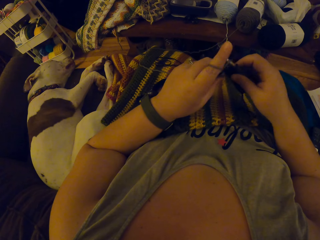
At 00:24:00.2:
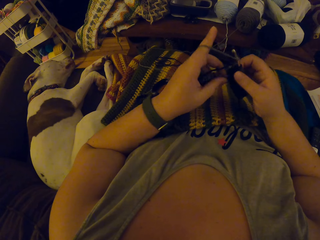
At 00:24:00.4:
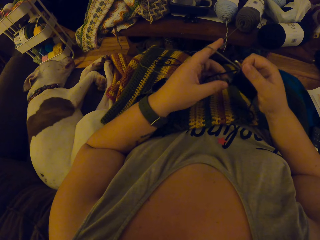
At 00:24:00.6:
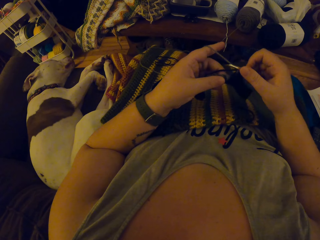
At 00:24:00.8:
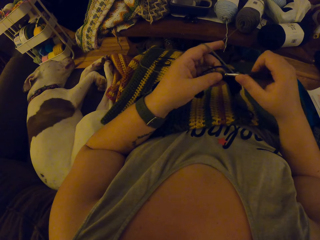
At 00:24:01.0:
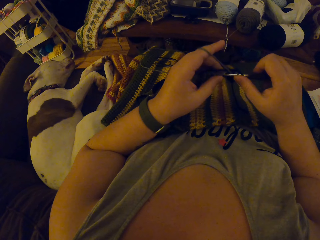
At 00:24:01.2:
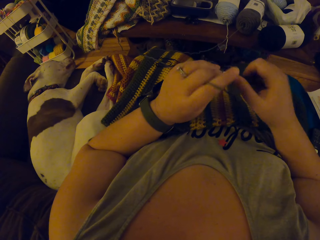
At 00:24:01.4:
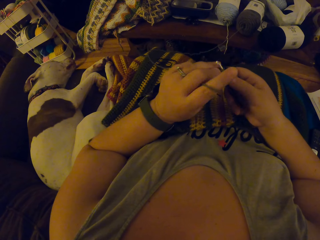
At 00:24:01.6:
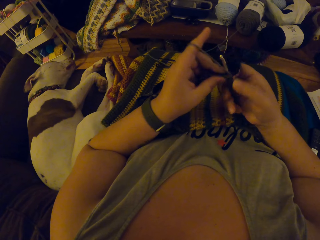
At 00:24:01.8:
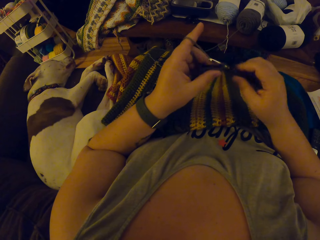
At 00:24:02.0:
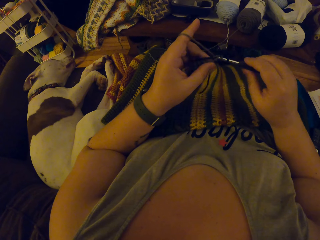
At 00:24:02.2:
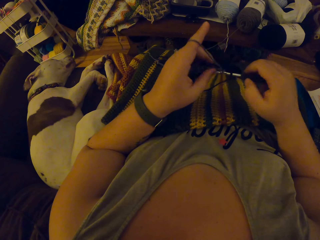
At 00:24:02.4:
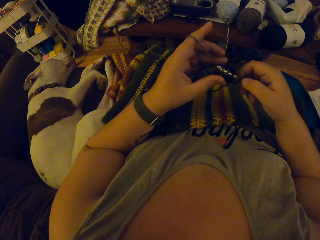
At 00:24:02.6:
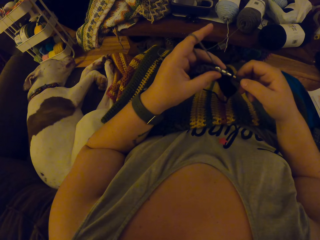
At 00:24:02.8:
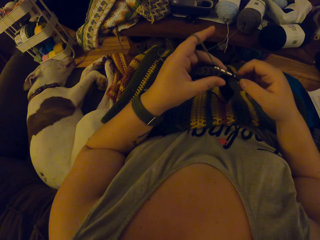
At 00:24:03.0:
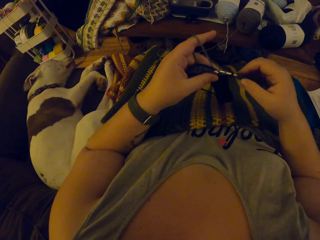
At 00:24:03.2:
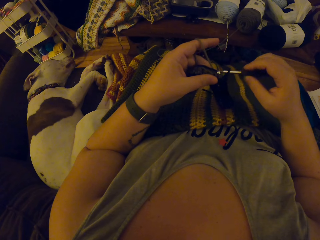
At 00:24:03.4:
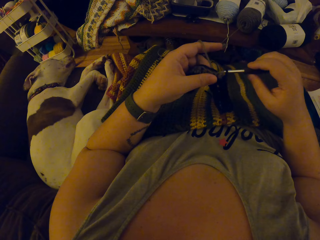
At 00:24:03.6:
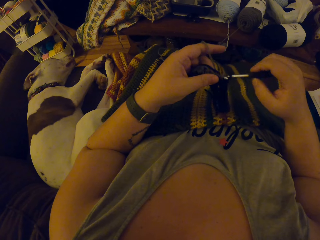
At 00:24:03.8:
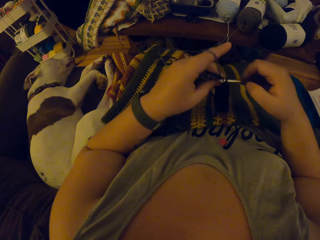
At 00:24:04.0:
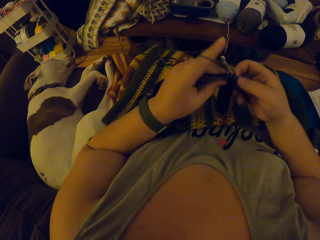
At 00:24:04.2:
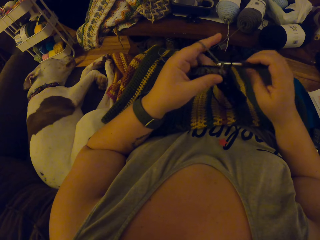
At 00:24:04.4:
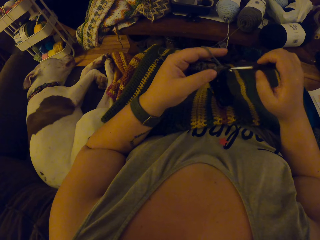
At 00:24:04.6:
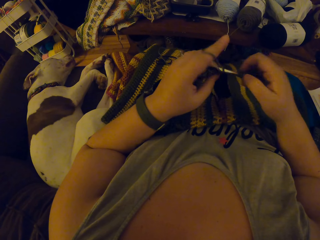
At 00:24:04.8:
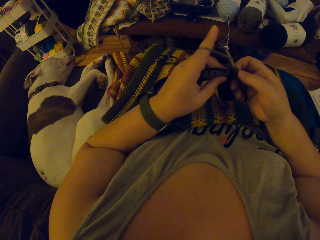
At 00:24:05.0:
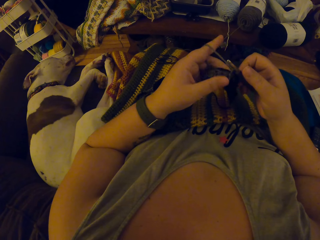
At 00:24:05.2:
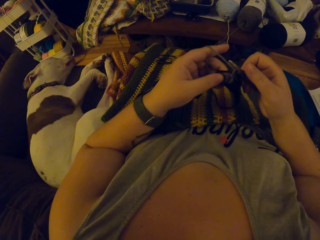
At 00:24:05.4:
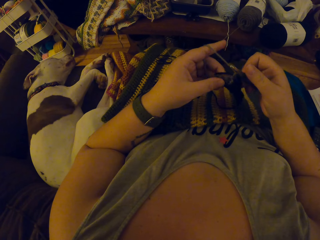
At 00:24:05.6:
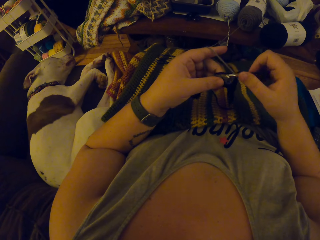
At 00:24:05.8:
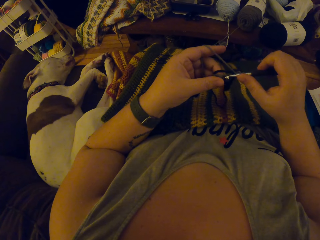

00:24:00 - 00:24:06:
The camera wearer knits the yarn.

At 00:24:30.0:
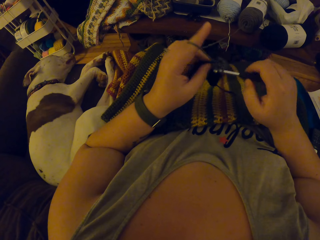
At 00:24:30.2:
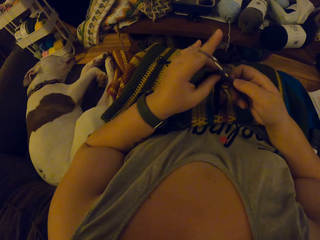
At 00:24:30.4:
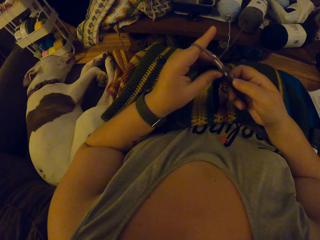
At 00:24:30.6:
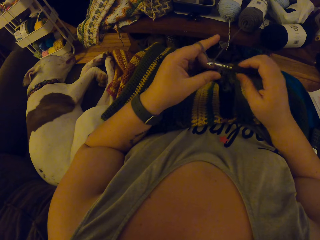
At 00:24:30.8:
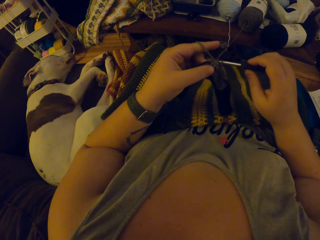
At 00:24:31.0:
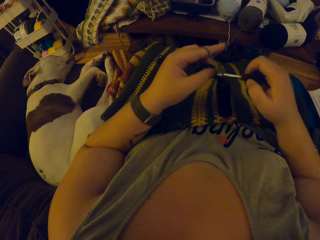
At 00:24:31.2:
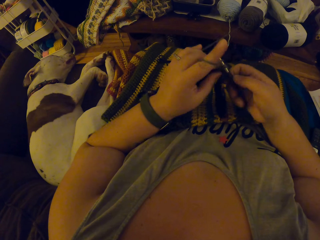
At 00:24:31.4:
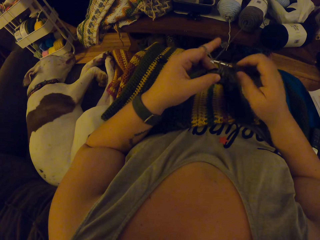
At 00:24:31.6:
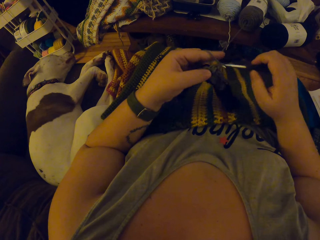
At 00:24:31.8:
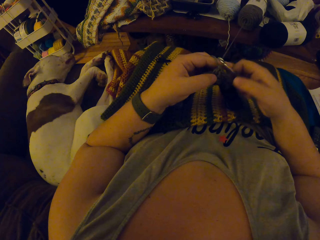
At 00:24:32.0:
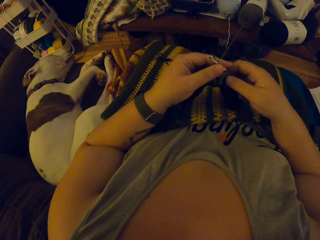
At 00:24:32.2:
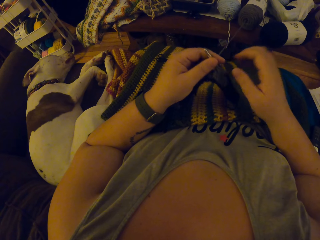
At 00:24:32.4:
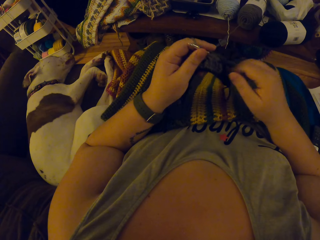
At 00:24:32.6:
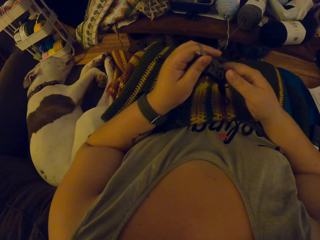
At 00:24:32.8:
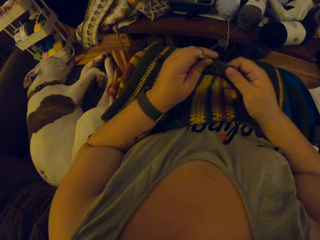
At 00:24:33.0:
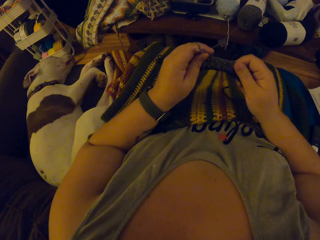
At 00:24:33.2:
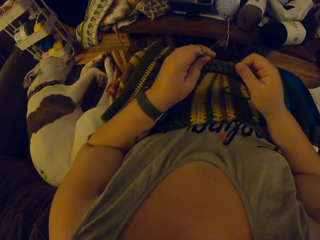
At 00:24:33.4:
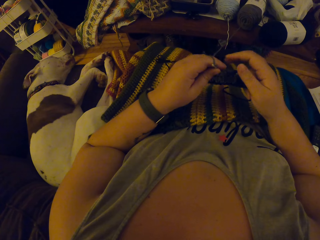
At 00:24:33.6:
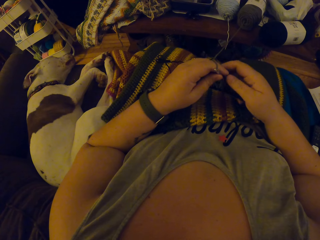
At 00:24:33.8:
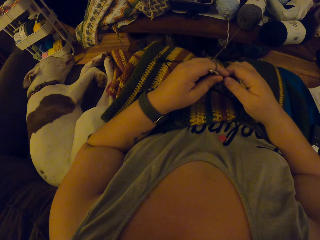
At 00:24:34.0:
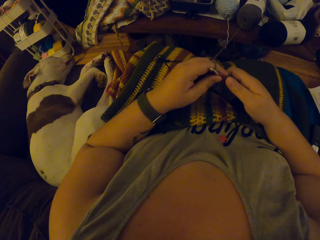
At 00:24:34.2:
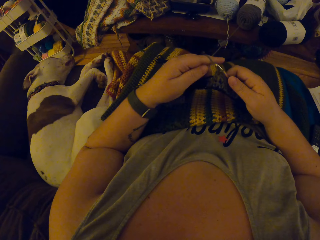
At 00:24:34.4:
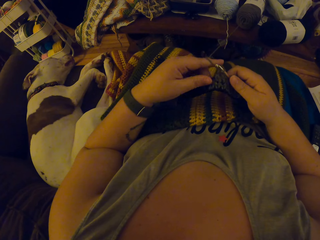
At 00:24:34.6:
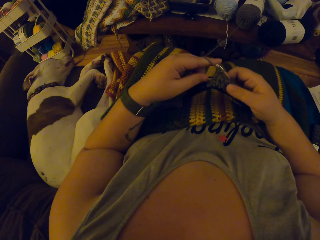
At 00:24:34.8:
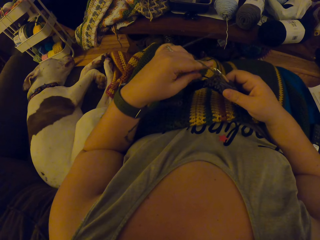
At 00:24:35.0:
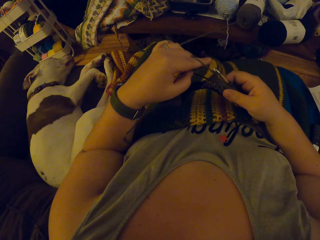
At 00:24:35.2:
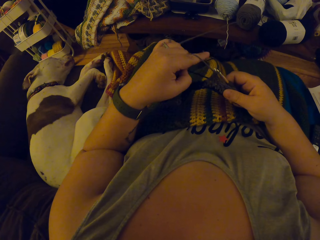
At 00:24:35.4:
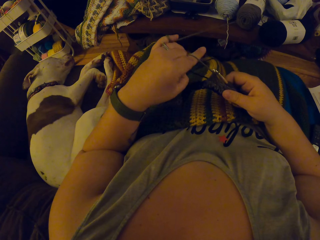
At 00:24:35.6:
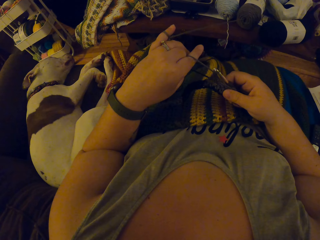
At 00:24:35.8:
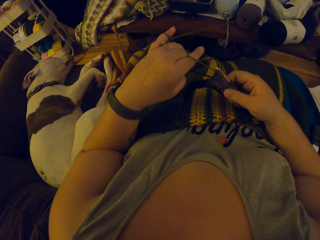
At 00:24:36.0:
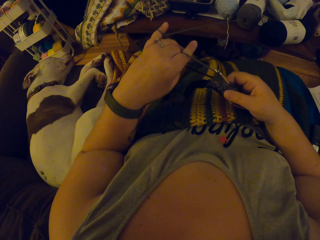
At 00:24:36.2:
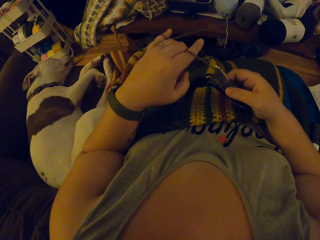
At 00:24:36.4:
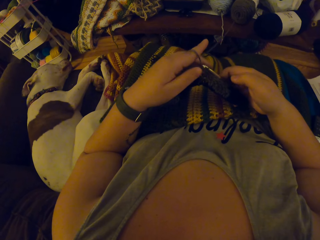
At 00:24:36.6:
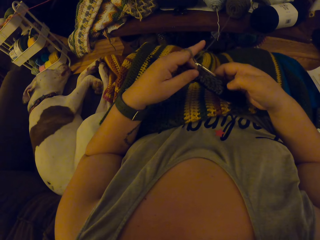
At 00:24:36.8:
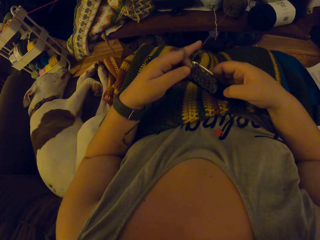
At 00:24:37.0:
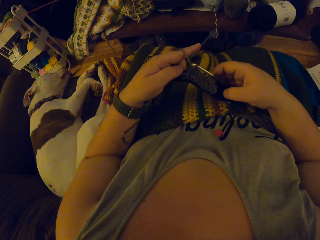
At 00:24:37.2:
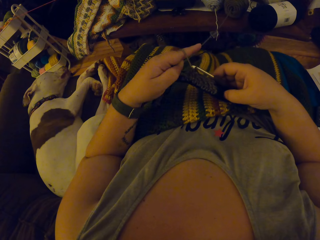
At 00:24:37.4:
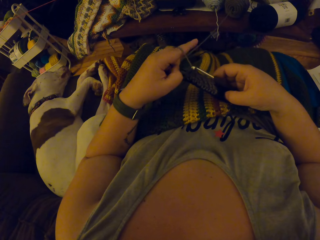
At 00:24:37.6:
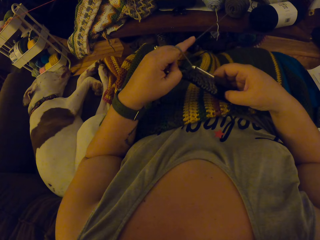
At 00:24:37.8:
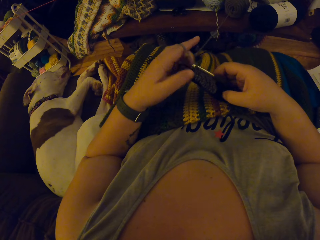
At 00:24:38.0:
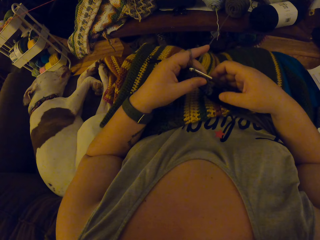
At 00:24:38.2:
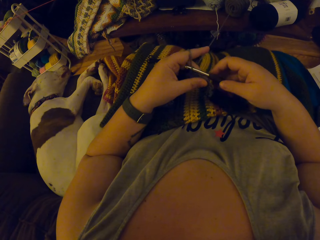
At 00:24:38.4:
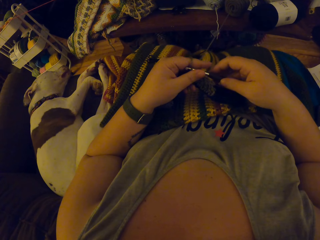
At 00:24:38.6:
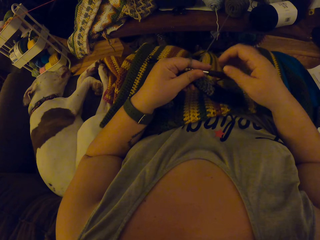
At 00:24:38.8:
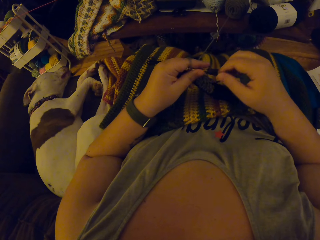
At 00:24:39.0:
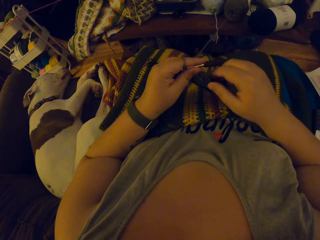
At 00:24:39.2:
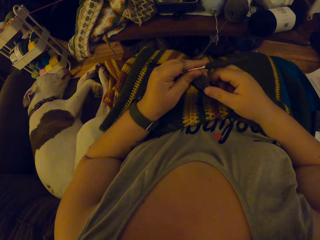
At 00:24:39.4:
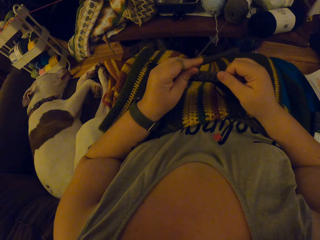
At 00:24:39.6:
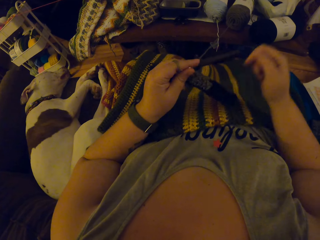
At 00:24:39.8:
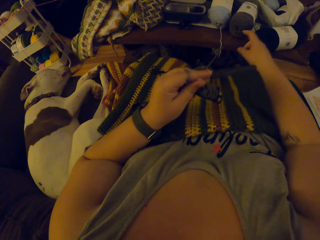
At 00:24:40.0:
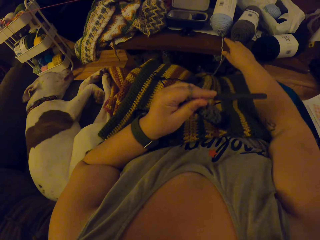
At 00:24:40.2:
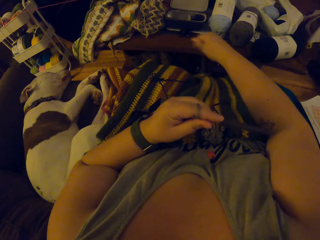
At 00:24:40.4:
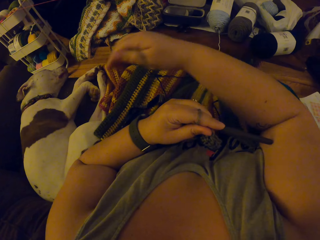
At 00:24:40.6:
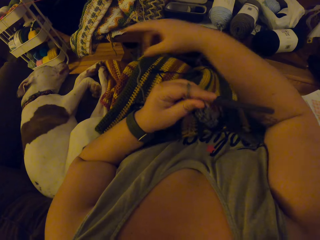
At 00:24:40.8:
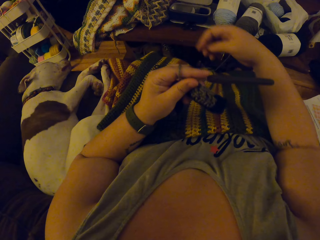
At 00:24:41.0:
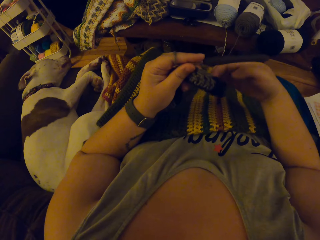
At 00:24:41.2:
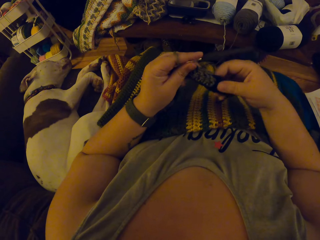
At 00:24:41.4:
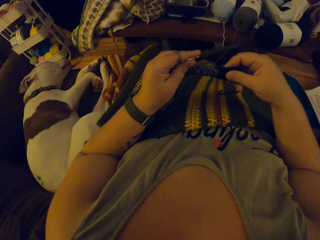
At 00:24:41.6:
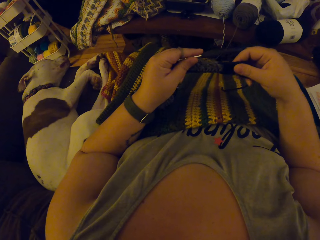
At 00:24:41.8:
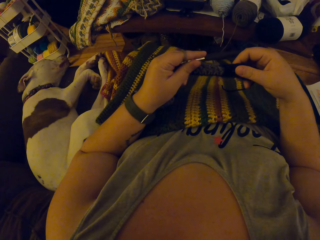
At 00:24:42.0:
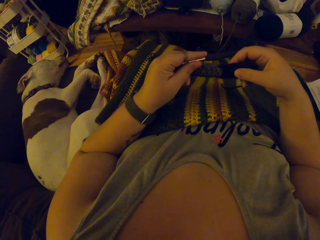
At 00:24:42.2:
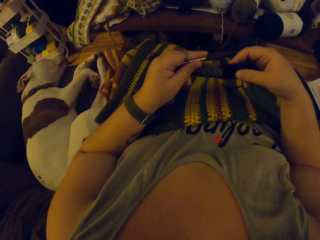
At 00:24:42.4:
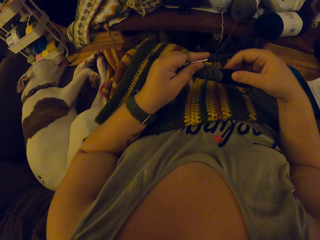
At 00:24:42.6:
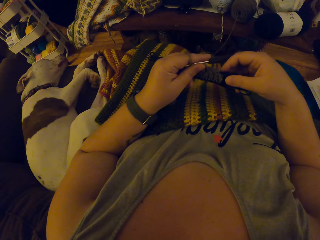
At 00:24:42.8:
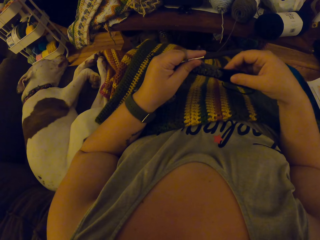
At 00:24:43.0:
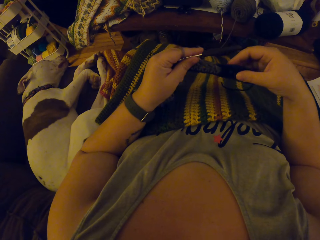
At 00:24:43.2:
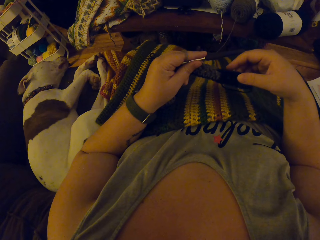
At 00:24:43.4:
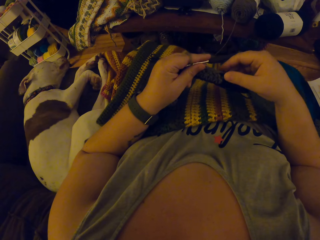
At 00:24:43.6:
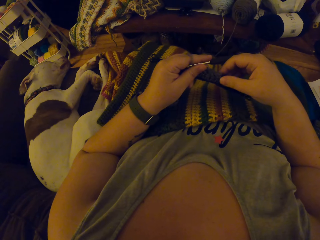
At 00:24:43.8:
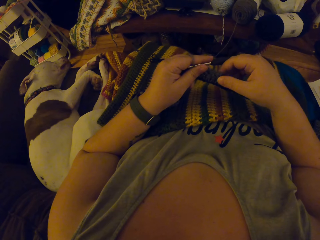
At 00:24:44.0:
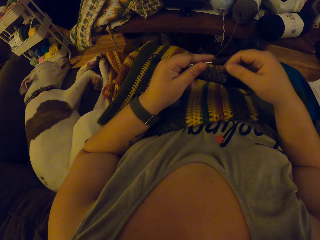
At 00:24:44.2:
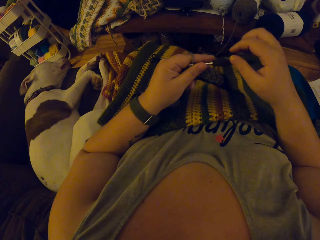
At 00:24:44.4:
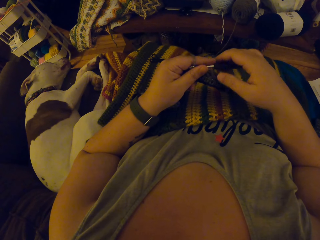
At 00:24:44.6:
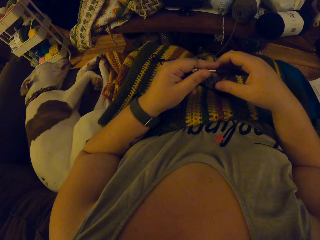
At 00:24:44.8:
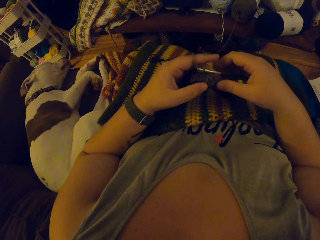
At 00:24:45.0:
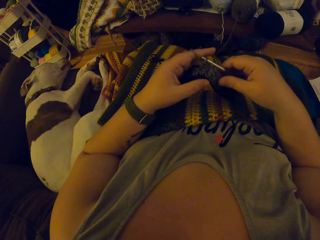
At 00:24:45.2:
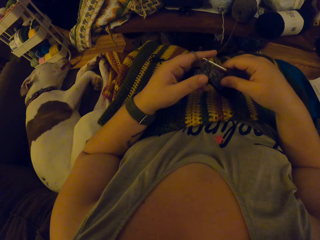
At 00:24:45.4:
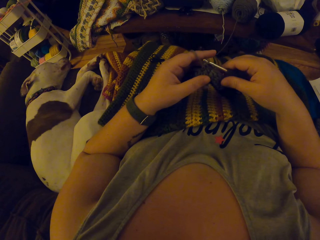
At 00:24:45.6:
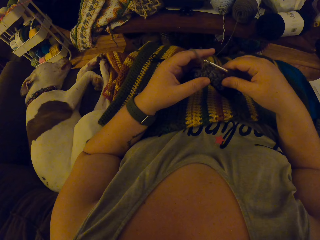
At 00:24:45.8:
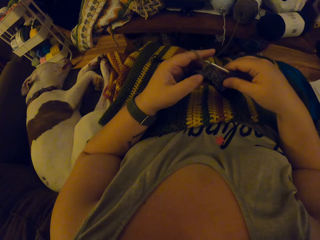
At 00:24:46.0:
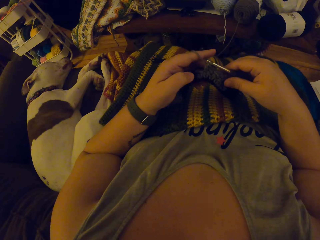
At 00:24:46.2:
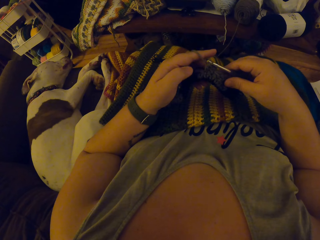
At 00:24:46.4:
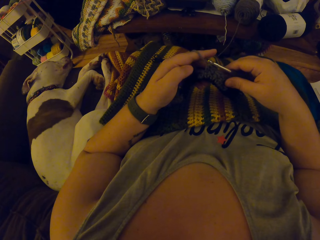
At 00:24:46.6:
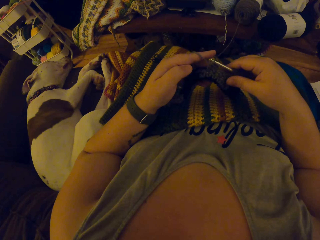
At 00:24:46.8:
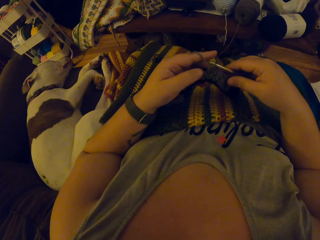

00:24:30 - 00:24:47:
The camera wearer moves the knitting pin in her right hand to her left hand. She stops knitting the fabric and adjusts the placement of the fabric. She checks the stitch. She moves the knitting pin in her left hand to her right hand. She adjusts the yarn. She pulls the yarn. She adjusts the placement of the fabric. She adjusts the yarn. She adjusts the placement of the fabric. She checks the stitch. She knits the fabric.
